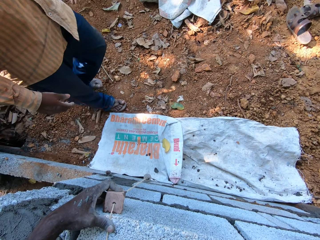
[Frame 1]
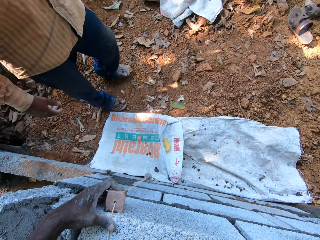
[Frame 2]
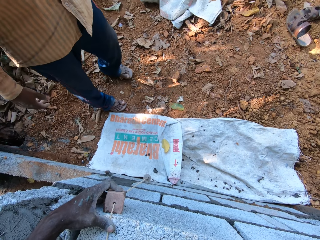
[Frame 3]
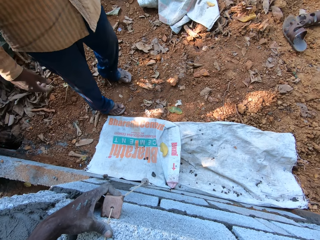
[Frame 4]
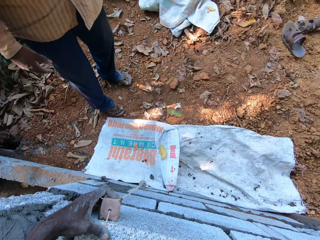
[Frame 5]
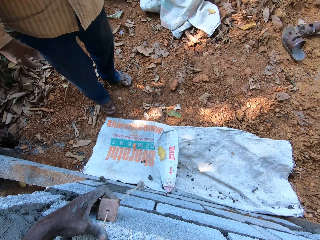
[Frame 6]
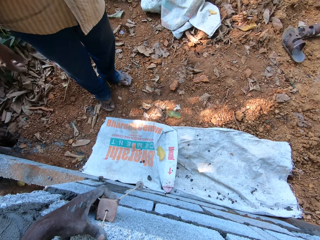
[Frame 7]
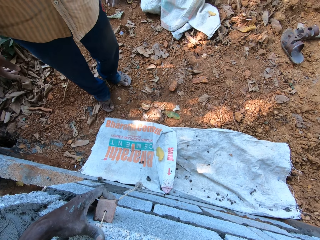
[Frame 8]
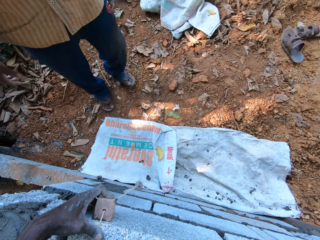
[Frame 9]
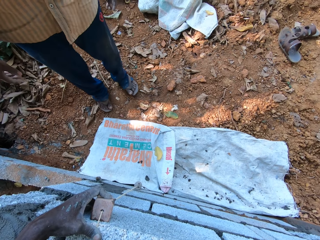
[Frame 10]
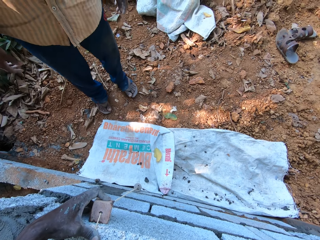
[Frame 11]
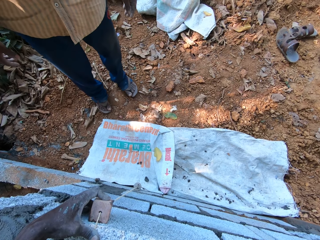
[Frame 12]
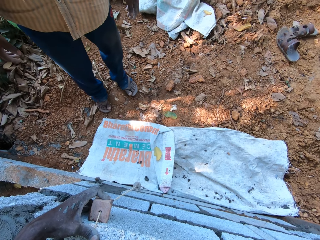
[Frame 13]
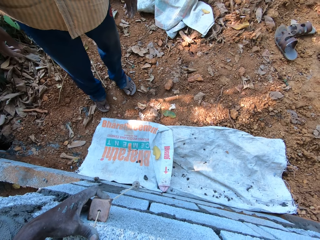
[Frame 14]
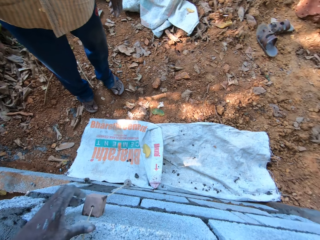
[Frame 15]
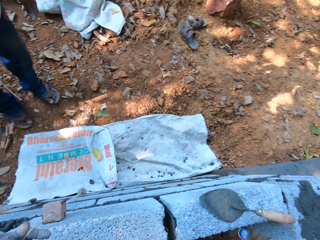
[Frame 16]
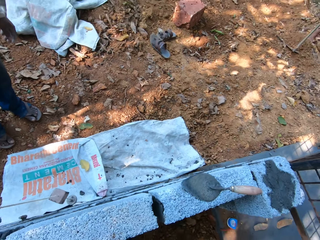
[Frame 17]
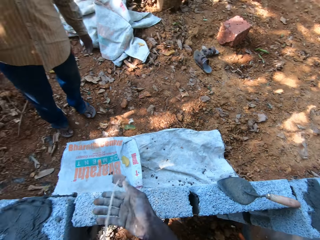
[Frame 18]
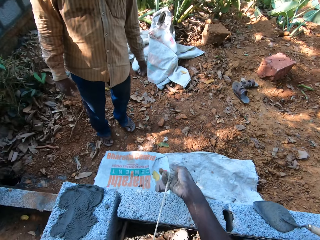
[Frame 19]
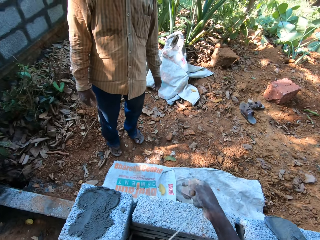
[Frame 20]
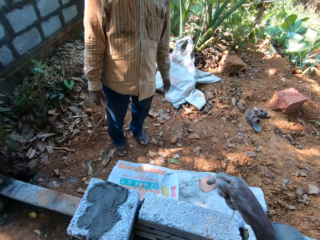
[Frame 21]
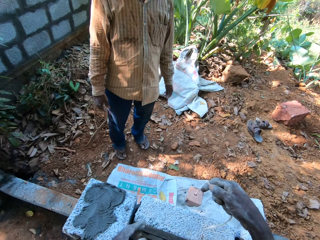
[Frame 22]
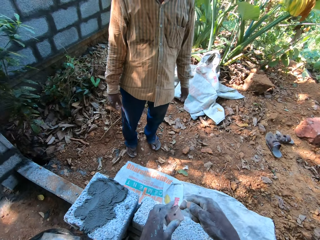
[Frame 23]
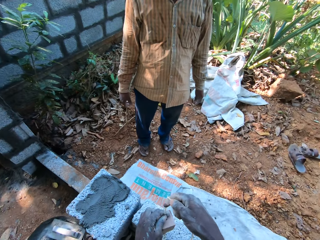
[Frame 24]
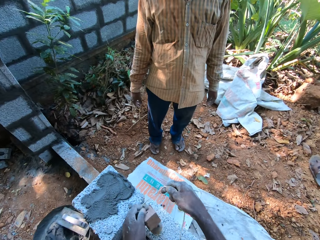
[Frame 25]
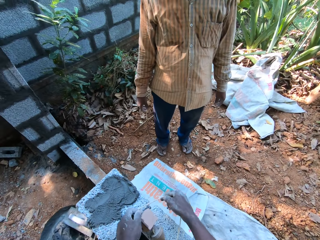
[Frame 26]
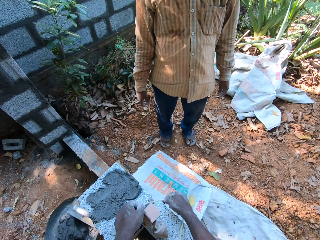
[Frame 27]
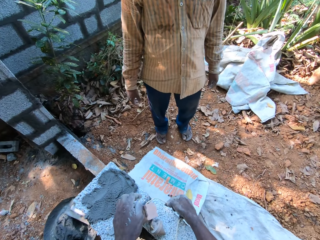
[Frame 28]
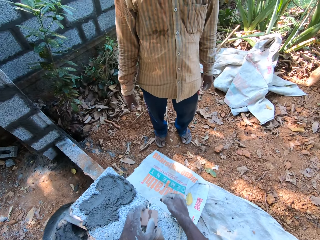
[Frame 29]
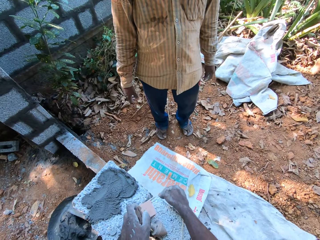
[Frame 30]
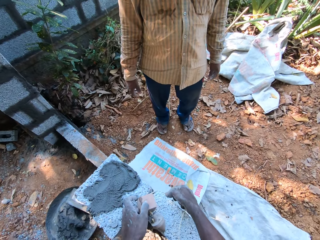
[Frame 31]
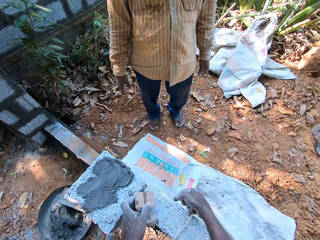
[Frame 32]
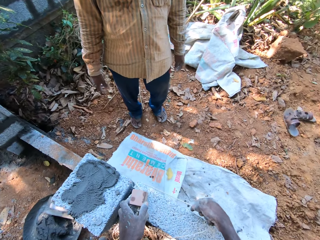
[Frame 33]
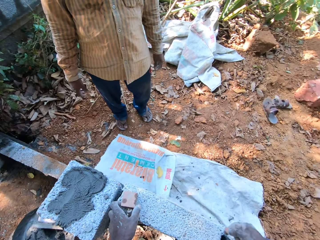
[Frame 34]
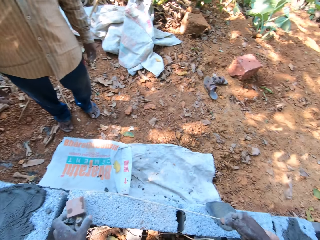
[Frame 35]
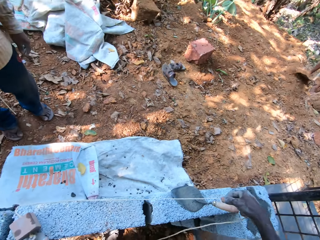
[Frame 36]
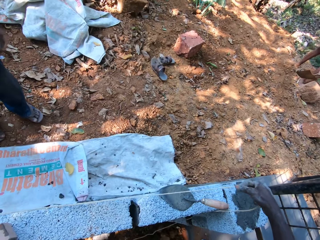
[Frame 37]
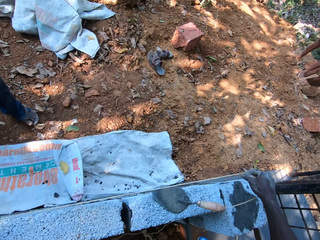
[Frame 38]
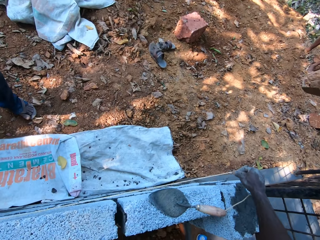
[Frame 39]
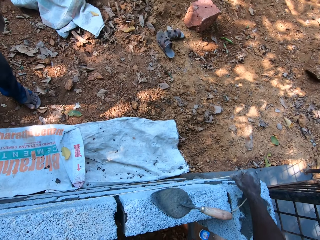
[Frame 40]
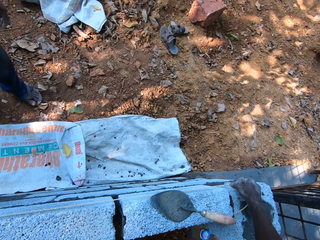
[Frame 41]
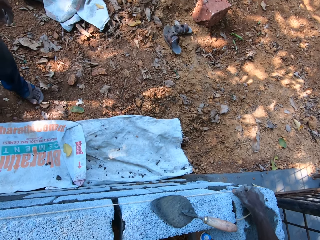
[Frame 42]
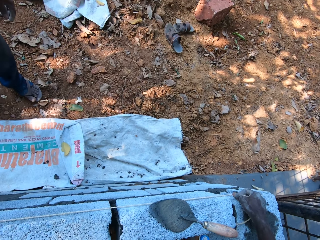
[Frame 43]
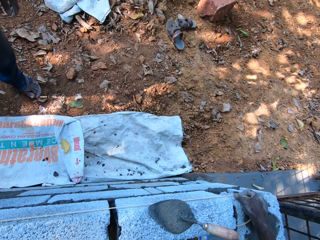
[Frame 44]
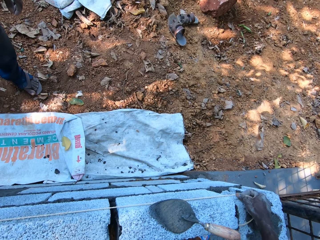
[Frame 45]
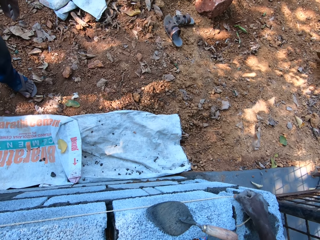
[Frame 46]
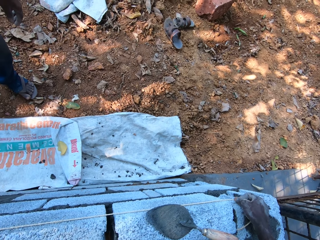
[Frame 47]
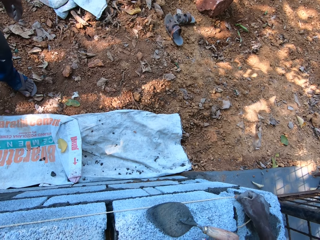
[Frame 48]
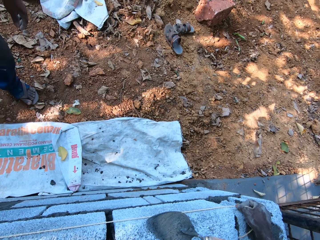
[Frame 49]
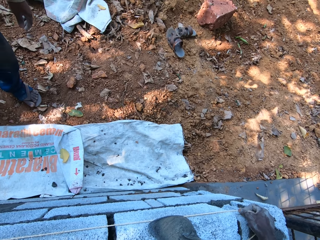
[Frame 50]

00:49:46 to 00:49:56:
The camera wearer removes the mason line with his left hand. He holds the mason line with his right hand. He removes the plumb bob from the wall. He holds the mason line with his left hand. He drops the mason line on the concrete block with both hands. He measures the wall with the plumb bob. He extends the mason line across the concrete block with both hands. A man digs the soil with a shovel in both hands.

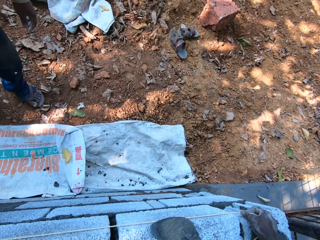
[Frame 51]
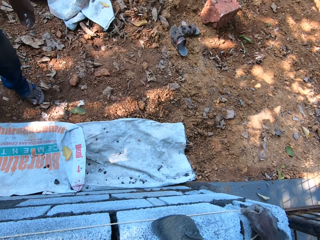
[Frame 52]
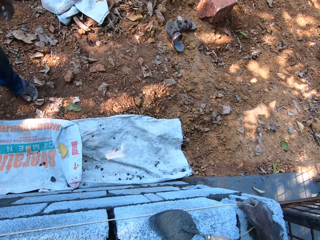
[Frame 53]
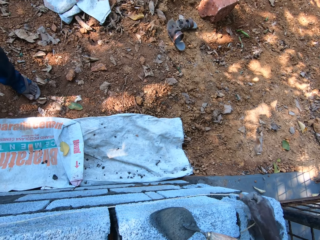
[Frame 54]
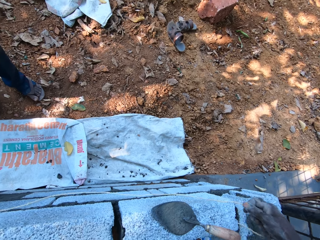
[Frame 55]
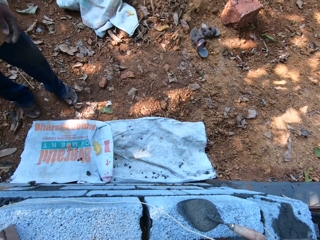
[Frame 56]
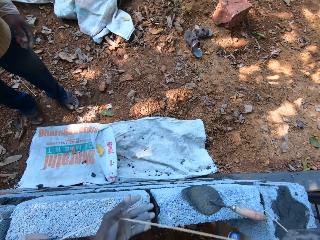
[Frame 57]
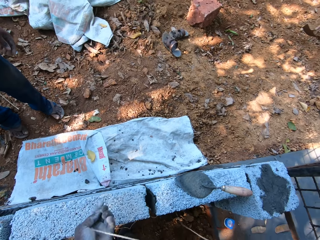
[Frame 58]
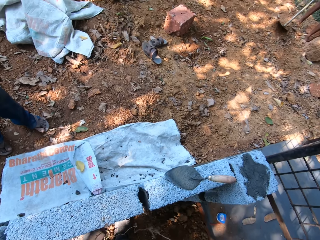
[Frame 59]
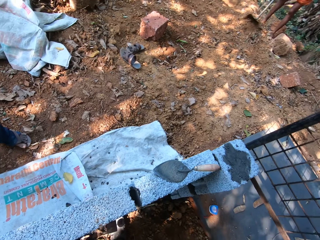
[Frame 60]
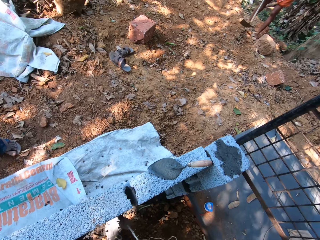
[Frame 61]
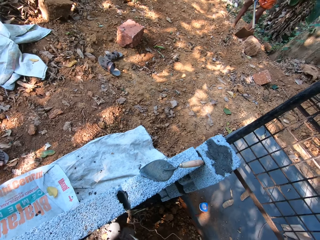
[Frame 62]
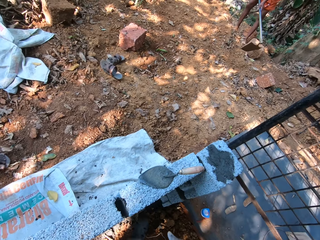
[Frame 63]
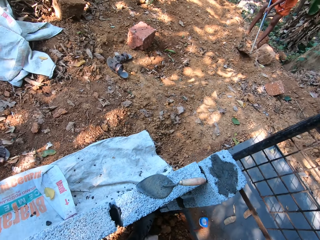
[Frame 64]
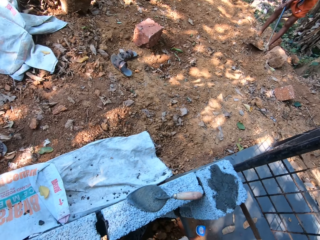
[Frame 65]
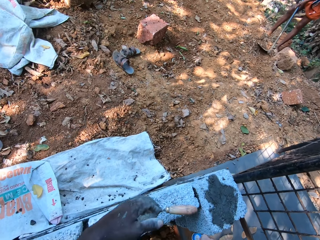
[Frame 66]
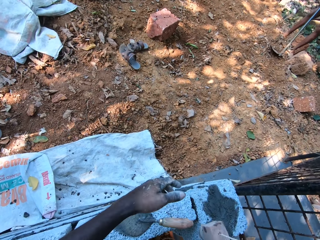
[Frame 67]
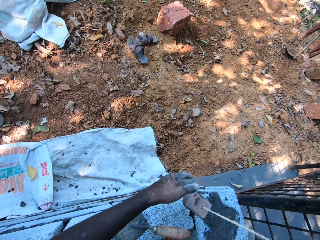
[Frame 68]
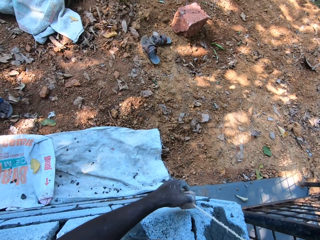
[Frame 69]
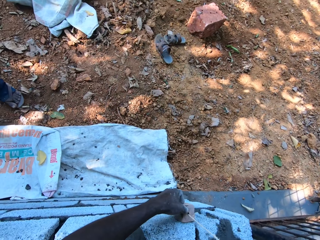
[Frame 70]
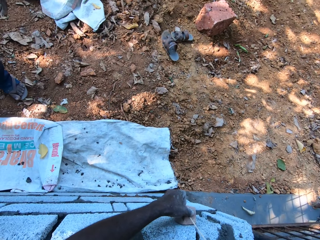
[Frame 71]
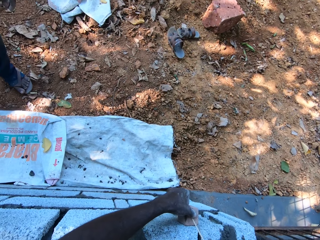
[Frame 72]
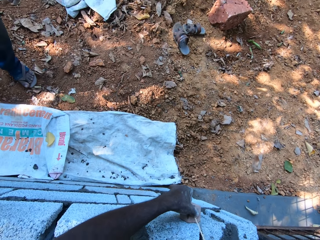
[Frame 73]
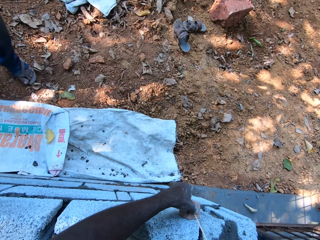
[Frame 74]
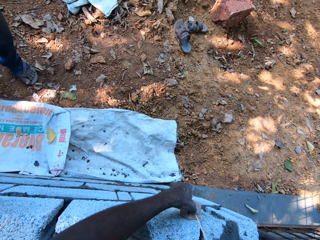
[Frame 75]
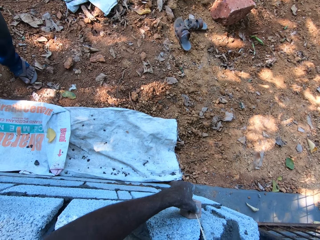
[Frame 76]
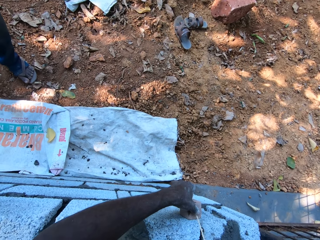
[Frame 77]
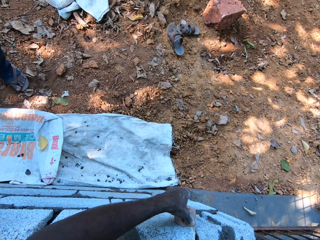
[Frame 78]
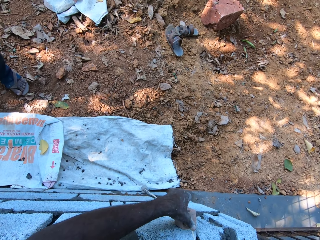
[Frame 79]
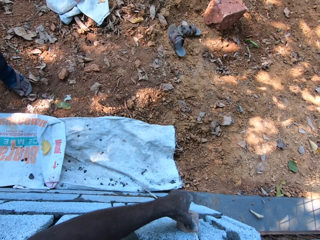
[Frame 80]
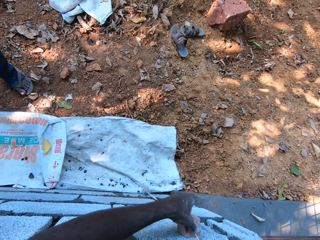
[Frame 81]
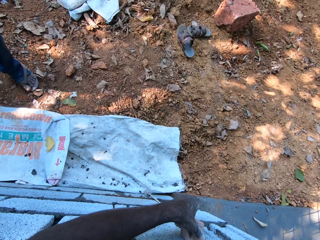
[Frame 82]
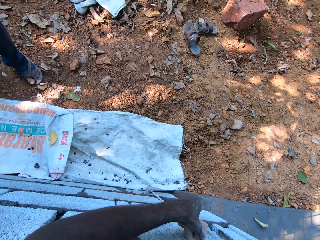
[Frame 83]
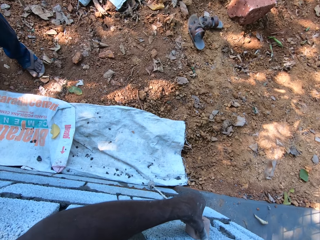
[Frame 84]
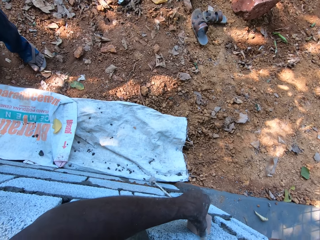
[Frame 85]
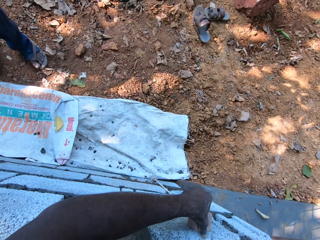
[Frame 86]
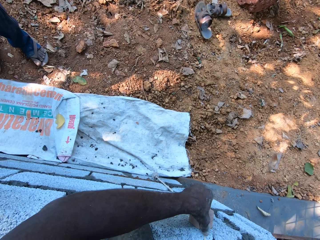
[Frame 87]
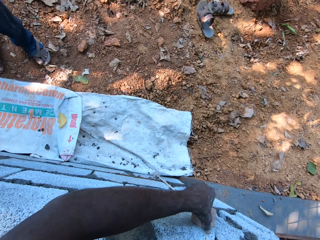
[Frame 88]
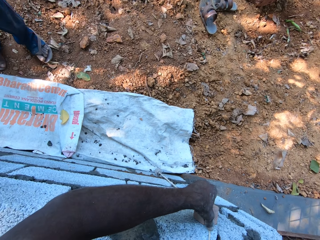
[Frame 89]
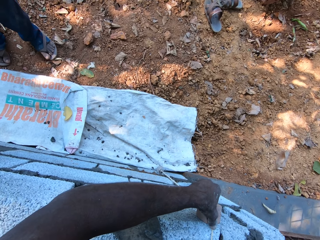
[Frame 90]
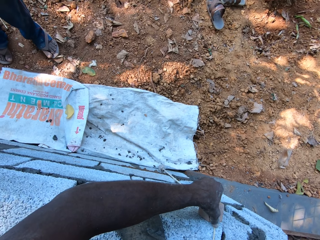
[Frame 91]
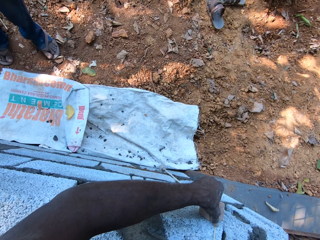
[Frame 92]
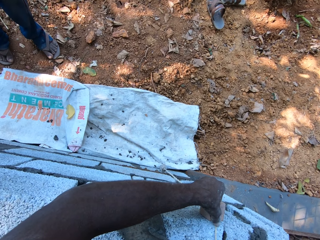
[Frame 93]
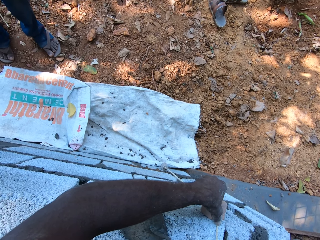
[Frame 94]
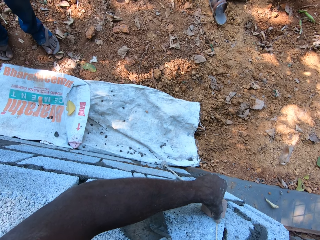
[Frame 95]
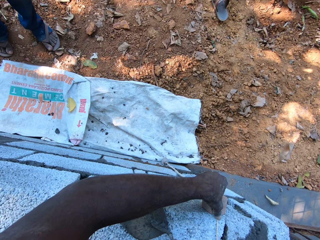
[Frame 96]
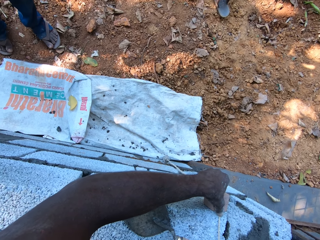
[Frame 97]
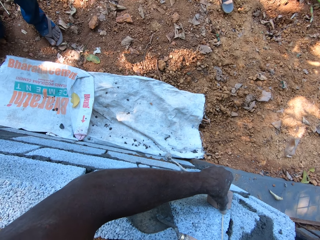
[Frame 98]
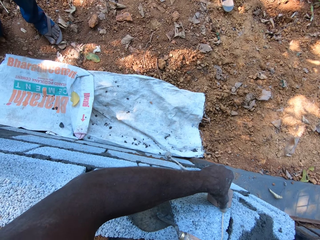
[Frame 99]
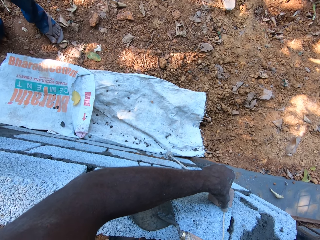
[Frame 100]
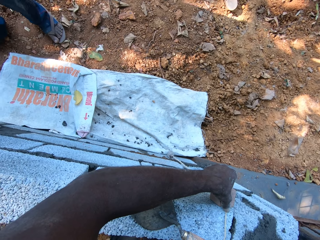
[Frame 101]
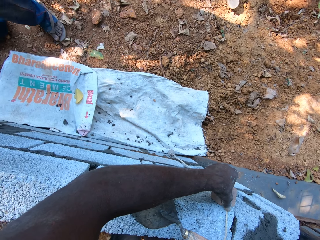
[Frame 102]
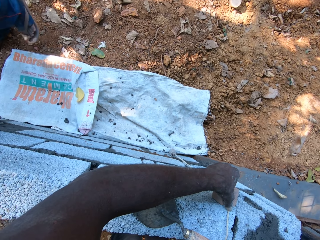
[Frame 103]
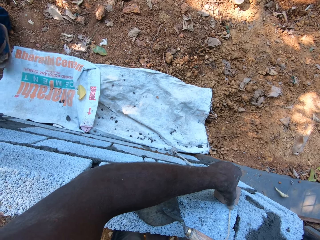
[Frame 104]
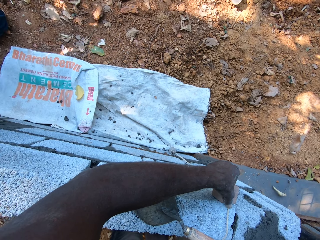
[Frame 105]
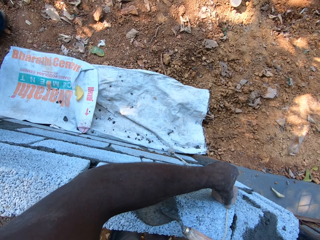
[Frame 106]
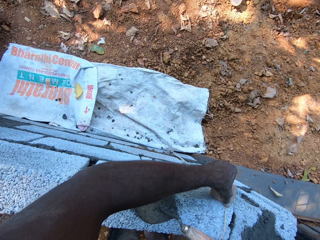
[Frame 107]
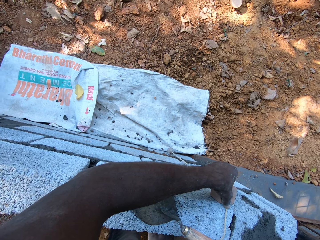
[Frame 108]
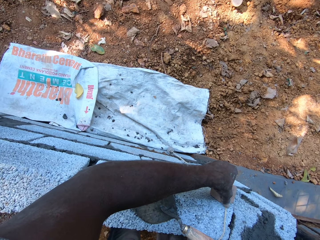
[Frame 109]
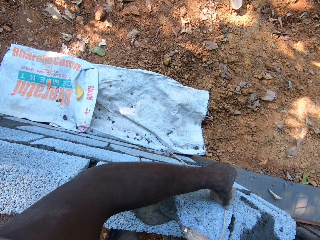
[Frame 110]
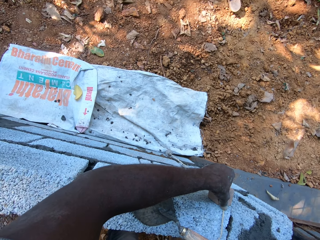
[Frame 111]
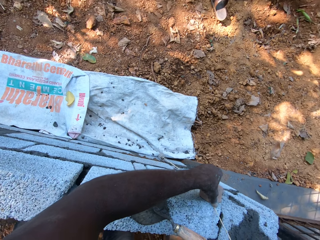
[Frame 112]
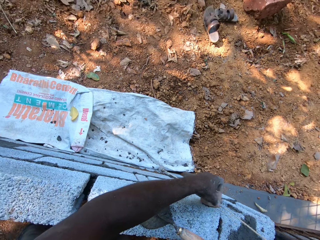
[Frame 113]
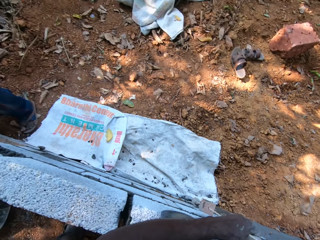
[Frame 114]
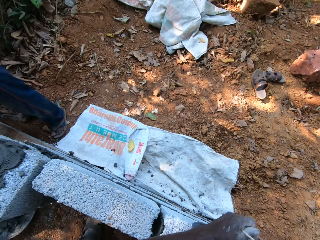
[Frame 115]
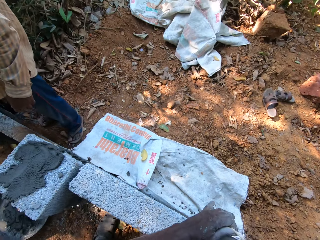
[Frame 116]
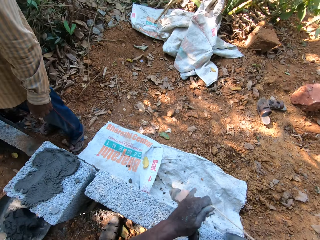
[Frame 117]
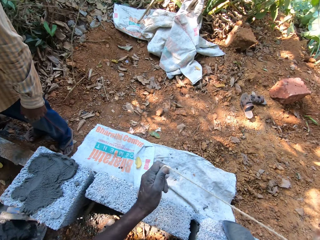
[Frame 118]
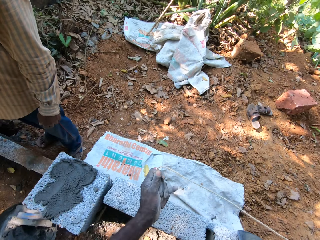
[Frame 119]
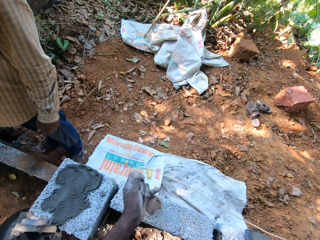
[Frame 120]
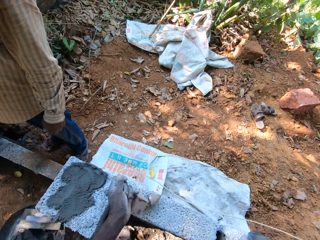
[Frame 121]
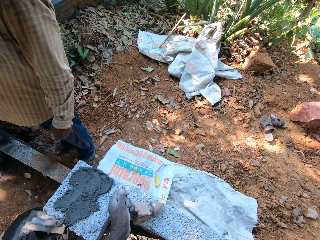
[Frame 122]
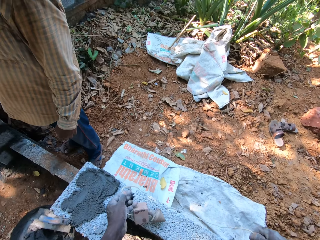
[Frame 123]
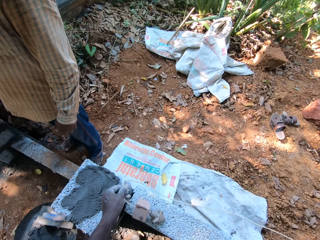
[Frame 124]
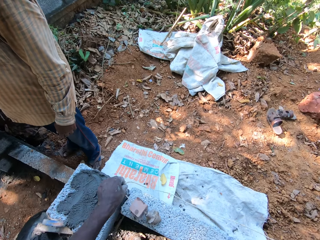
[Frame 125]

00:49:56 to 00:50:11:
The camera wearer holds the mason line with both hands. He removes the plumb bob from the wall. He places the mason line on a concrete block with his left hand. He measures the wall with the plumb bob. He extends the mason line across the concrete block with both hands. He removes the plumb bob from the wall.
